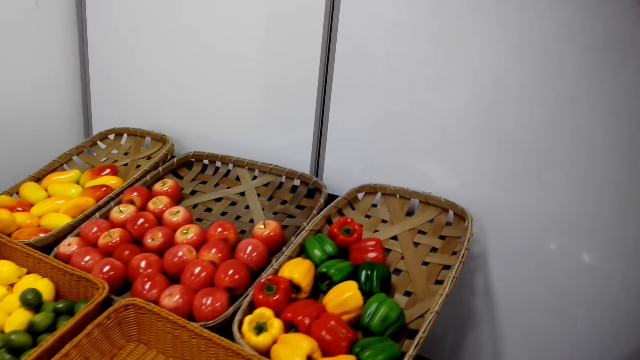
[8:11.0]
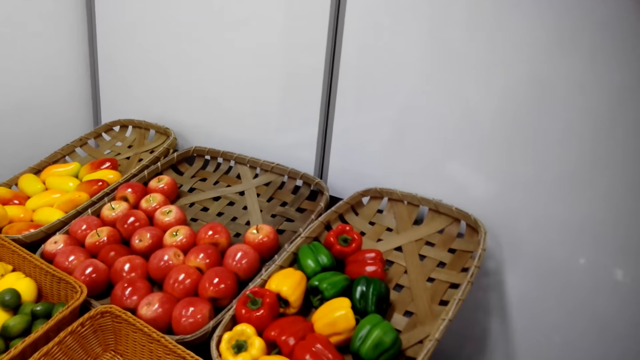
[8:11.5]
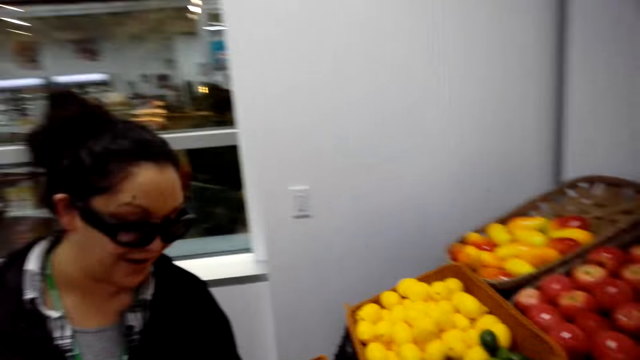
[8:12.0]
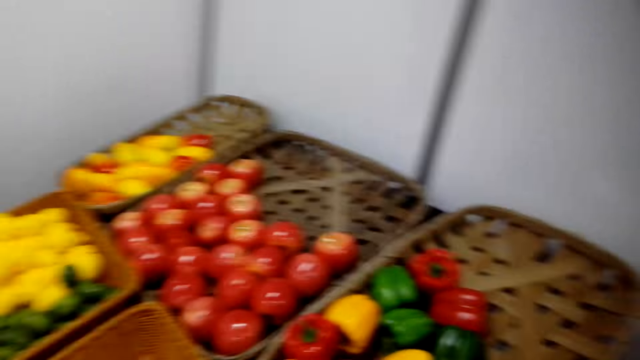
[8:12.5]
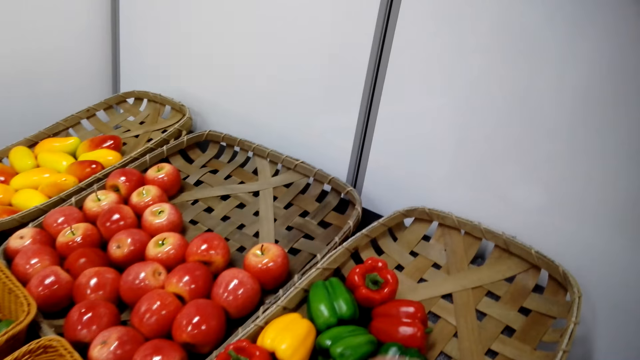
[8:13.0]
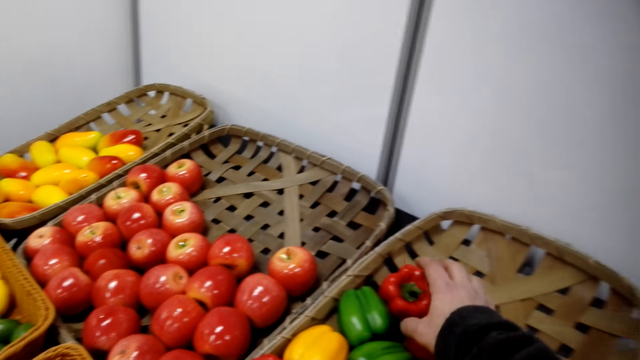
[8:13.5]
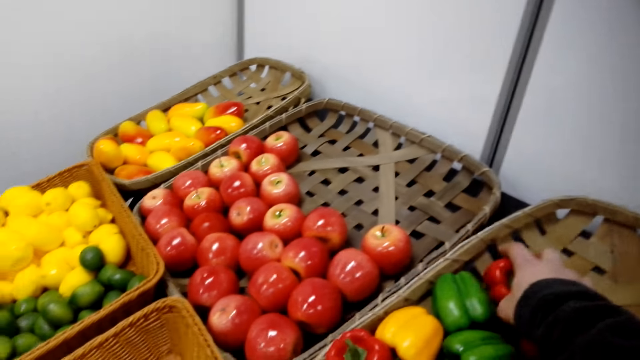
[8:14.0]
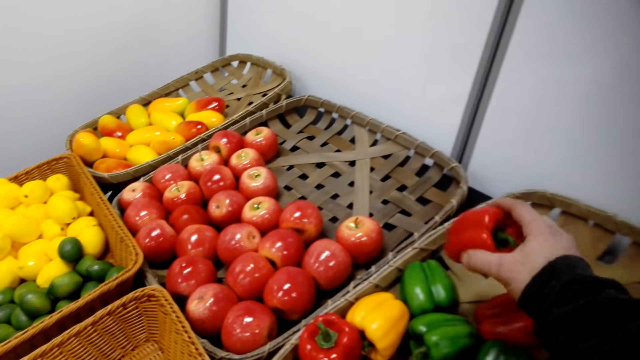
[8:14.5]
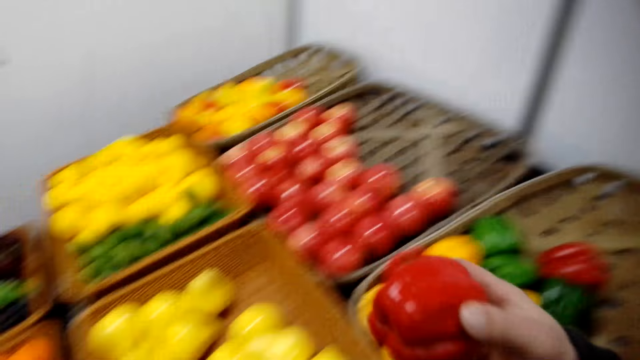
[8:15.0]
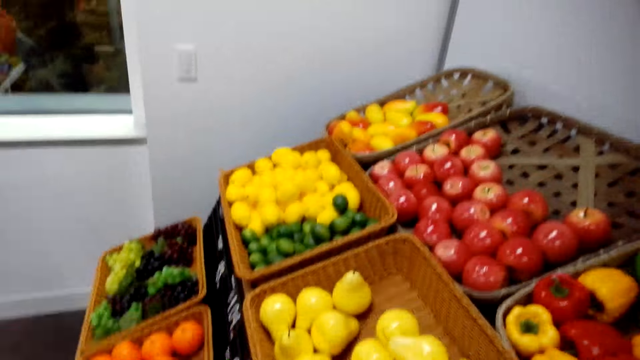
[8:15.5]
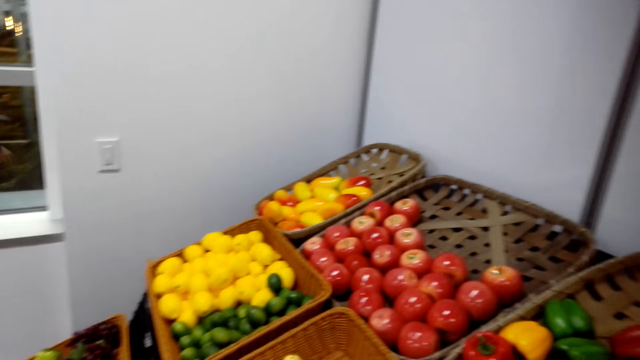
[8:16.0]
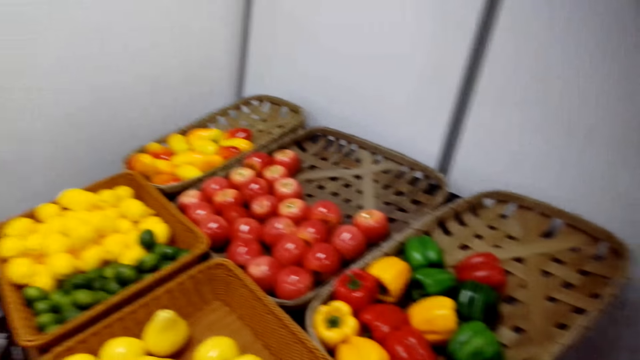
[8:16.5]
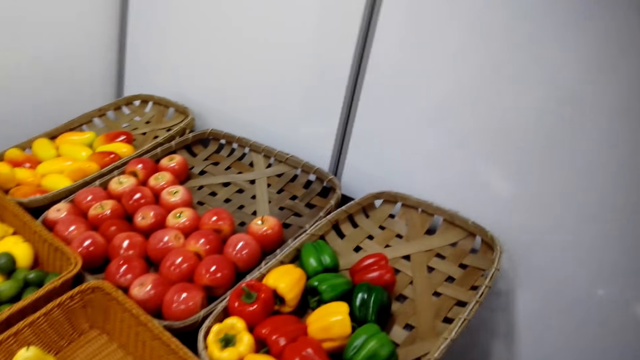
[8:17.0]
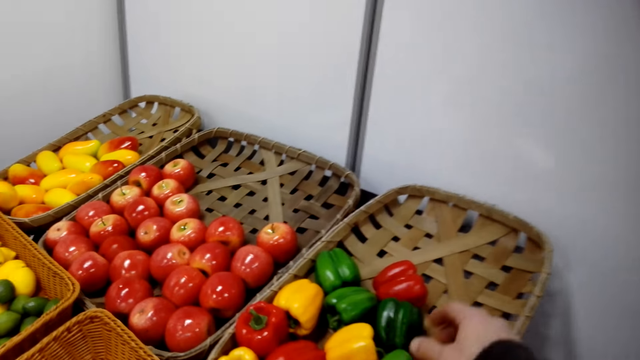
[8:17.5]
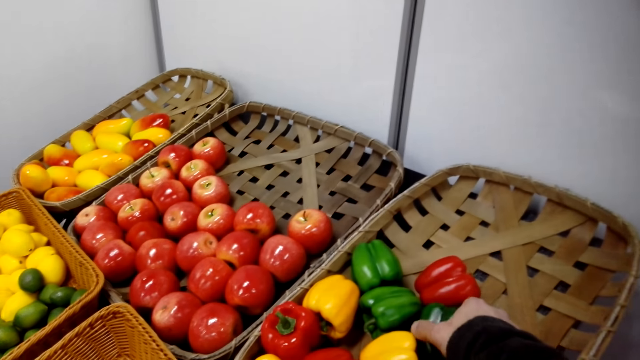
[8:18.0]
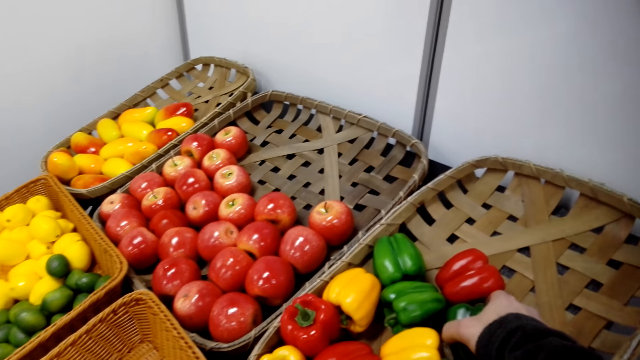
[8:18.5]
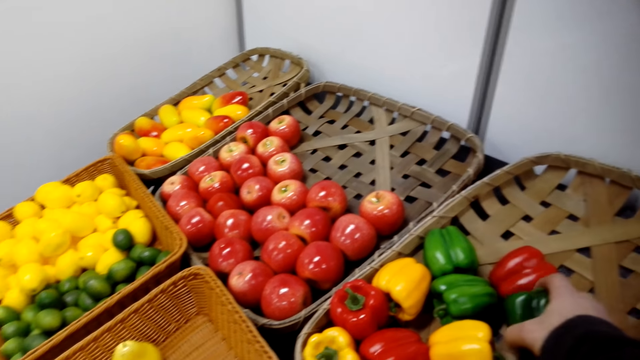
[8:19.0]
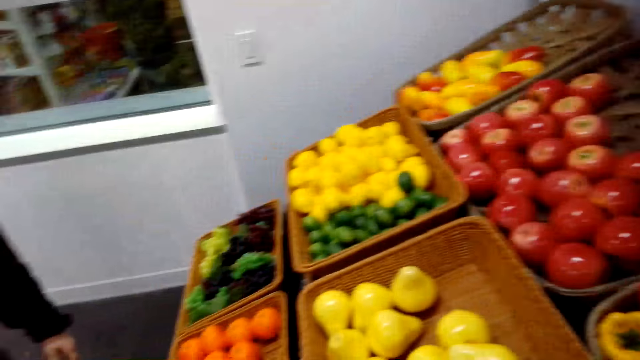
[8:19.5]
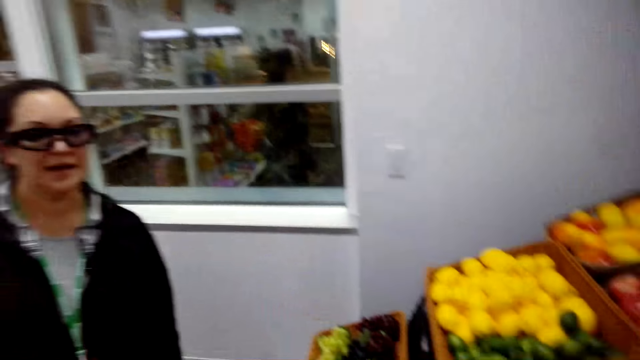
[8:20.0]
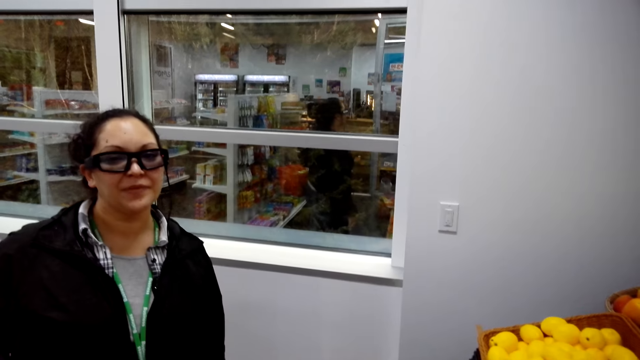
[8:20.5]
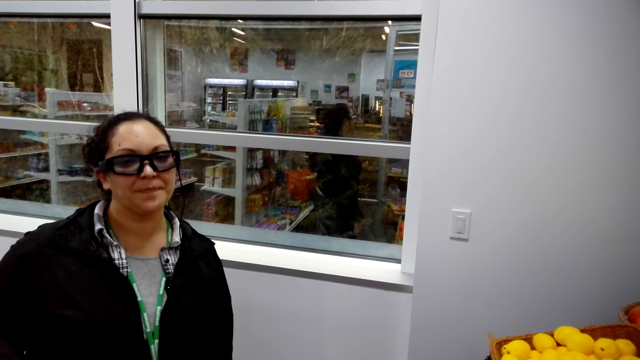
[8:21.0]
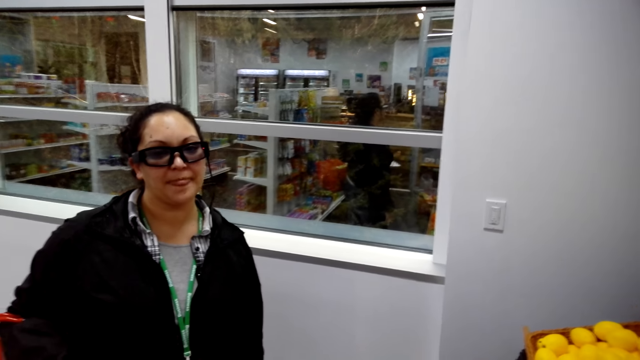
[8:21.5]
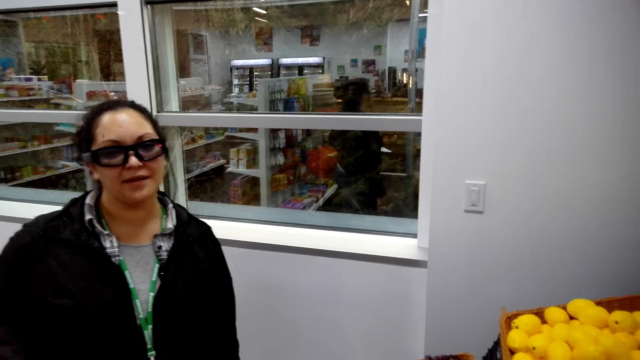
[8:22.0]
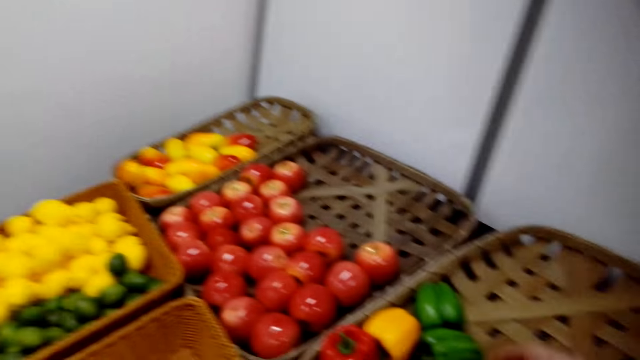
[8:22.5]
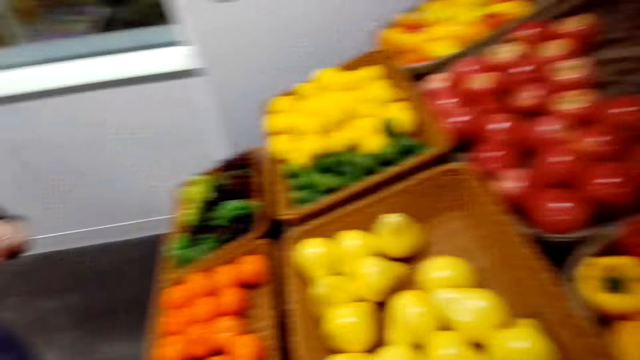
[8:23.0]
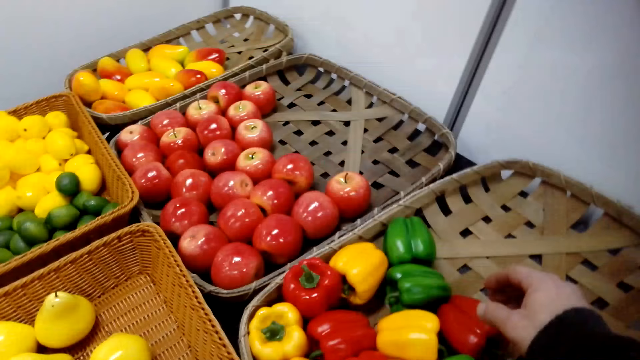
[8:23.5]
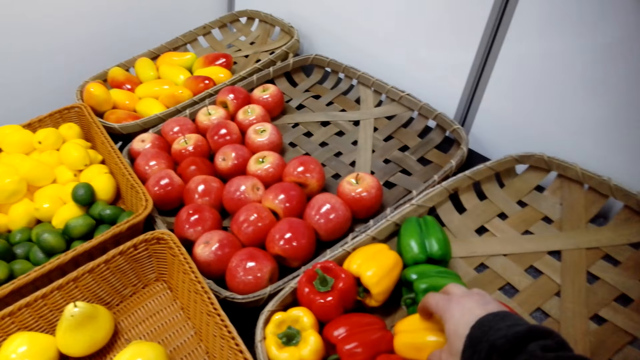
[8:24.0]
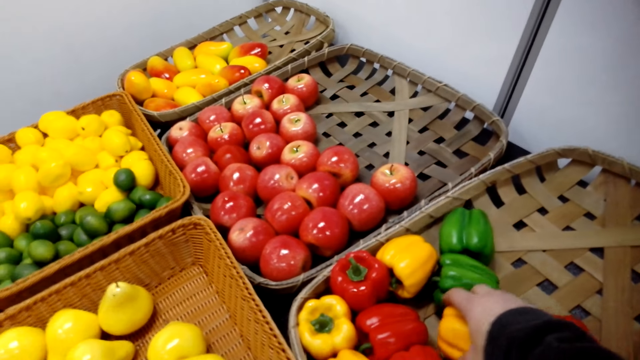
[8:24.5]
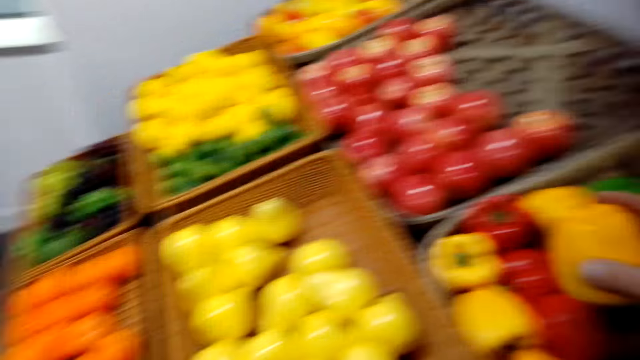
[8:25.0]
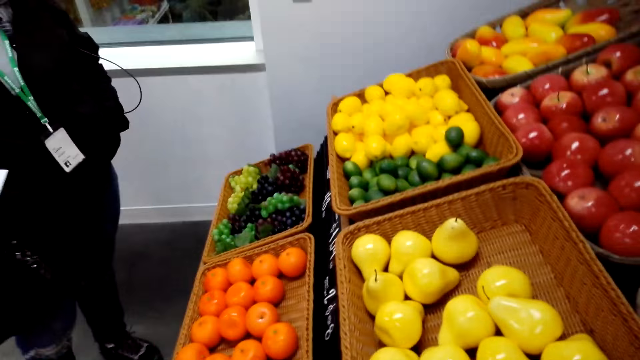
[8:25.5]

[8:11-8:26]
The camera wearer looks around. They pick capsicum pepper. They look around. They pick capsicum pepper. They look around. They pick capsicum pepper.

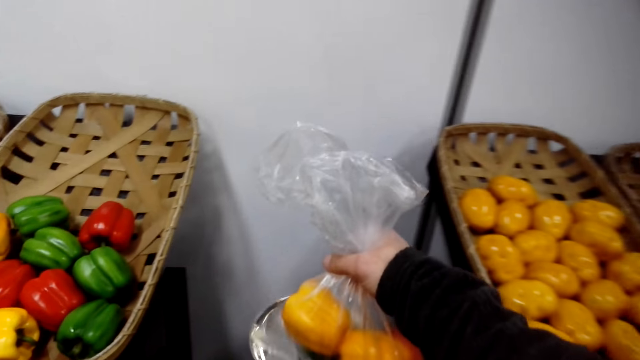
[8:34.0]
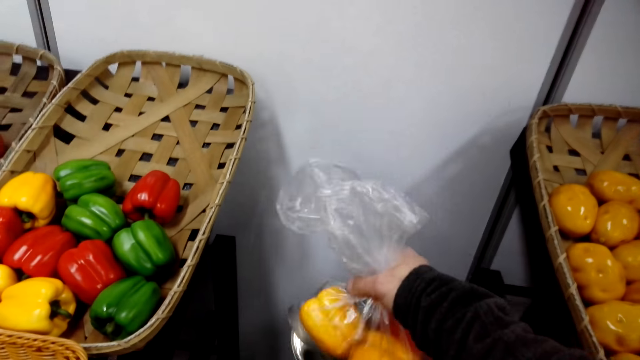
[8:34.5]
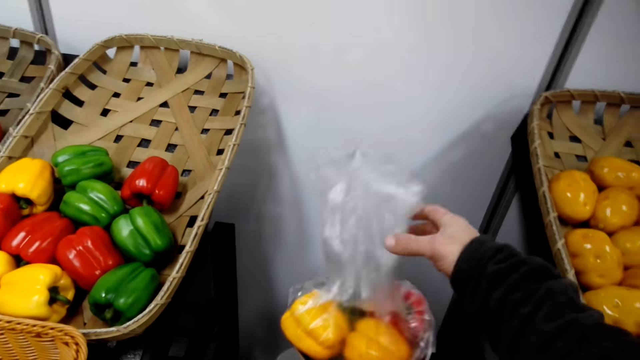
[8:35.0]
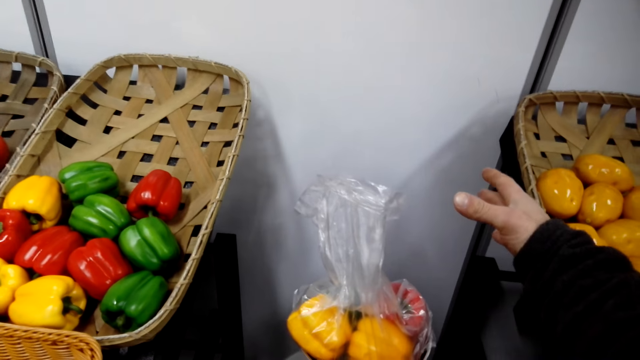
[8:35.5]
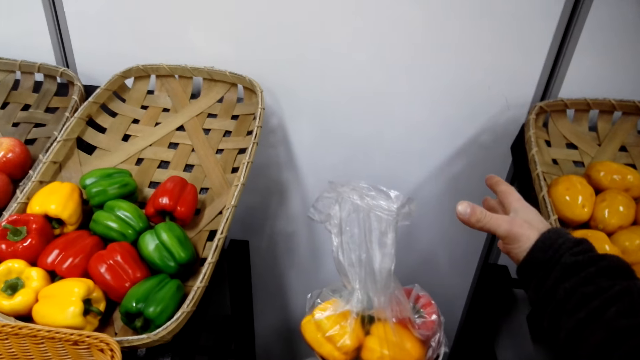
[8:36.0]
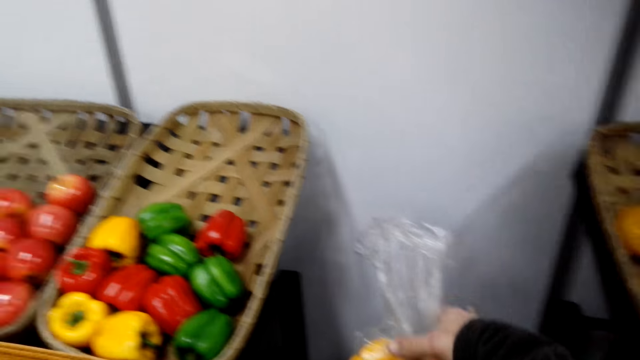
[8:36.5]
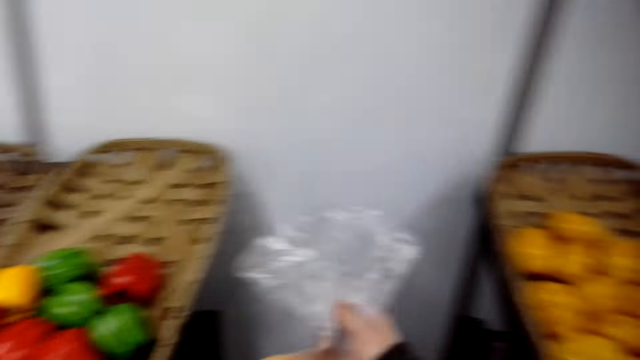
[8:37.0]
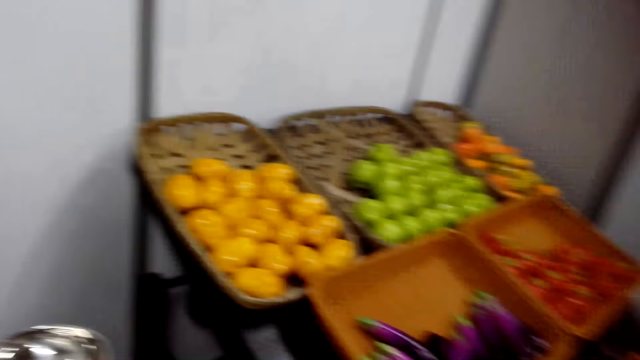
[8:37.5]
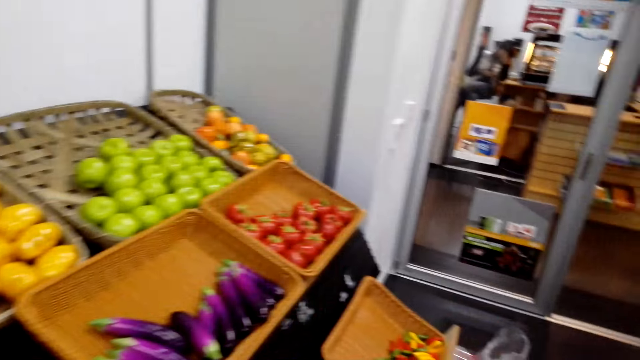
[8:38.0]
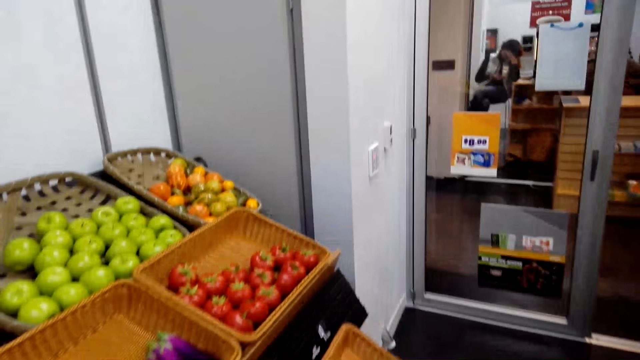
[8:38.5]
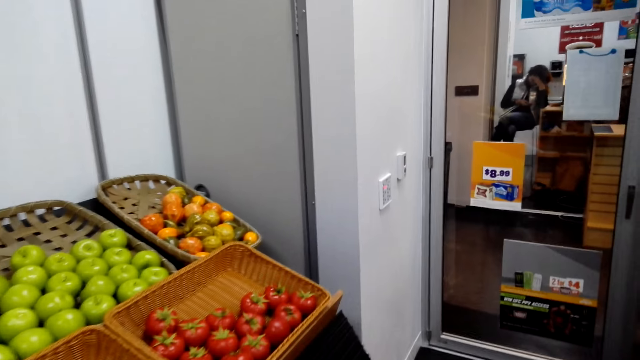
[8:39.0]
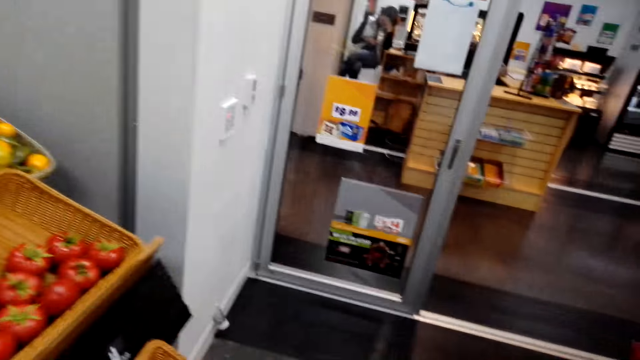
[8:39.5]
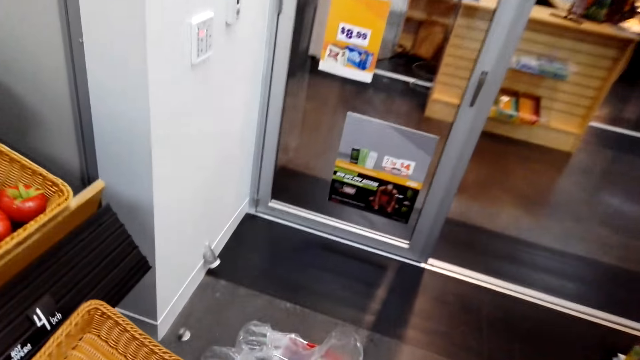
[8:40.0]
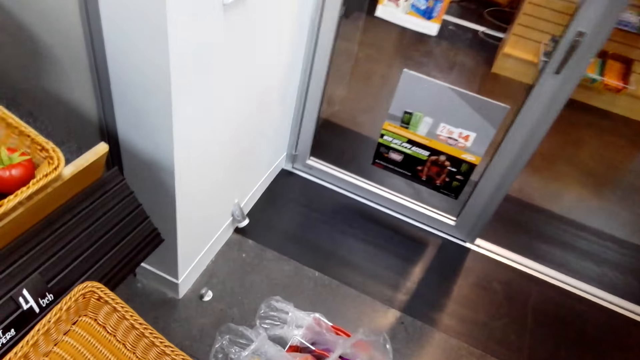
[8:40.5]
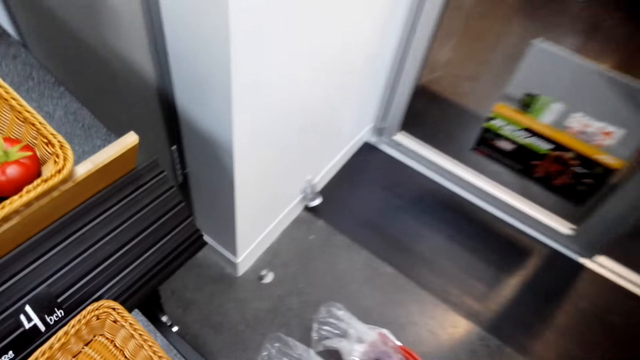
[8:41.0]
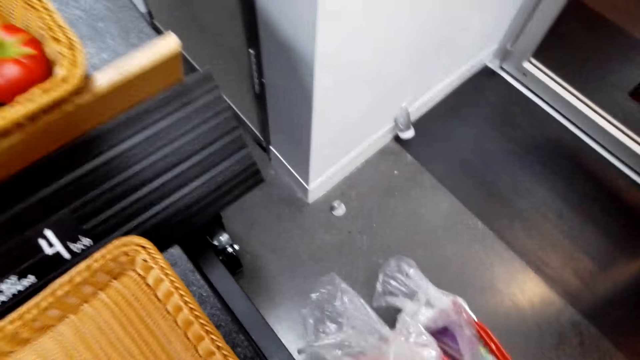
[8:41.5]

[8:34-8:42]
The camera wearer places a capsicum pepper bag in a weighing machine. They weigh the vegetables in the scale balance. They pick up the bag of capsicum pepper. They walk around.
